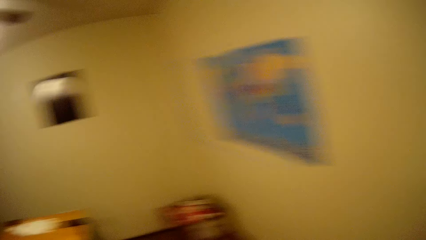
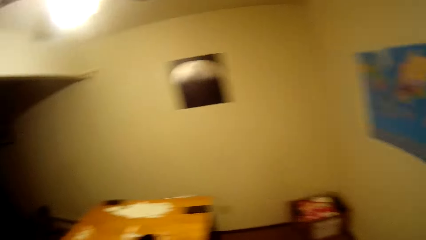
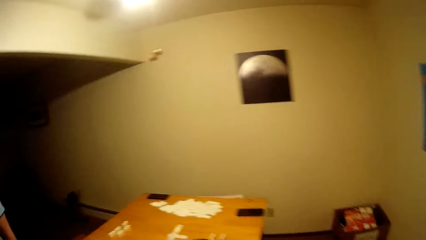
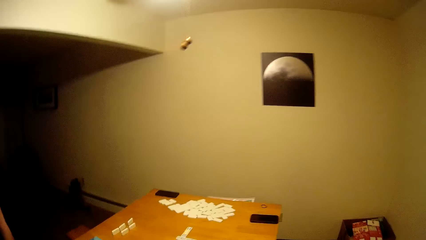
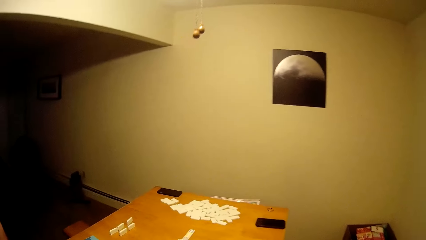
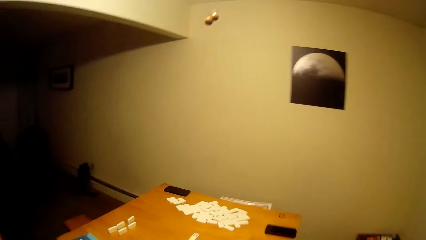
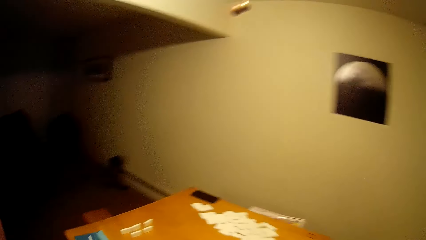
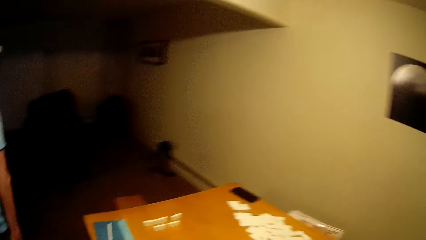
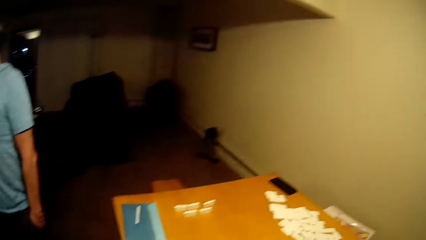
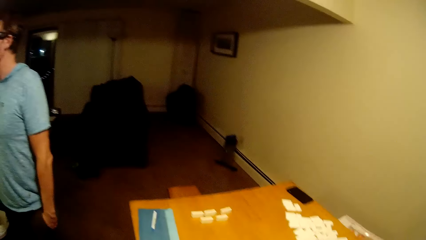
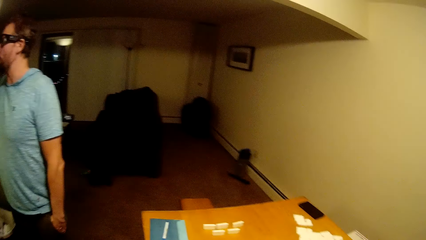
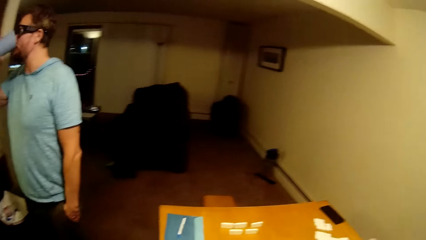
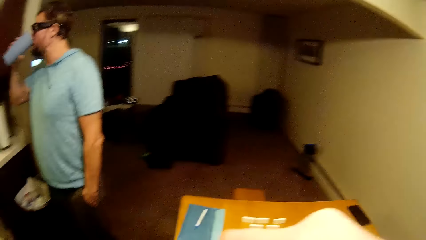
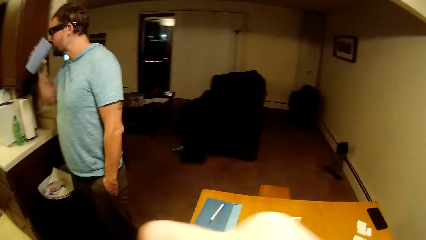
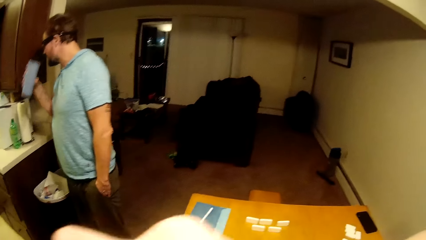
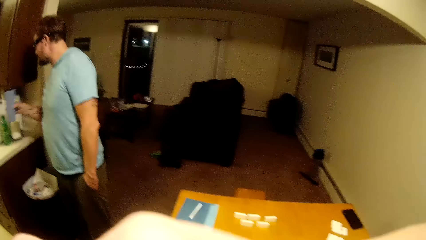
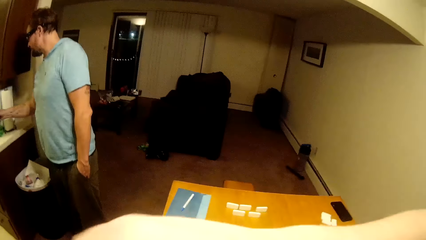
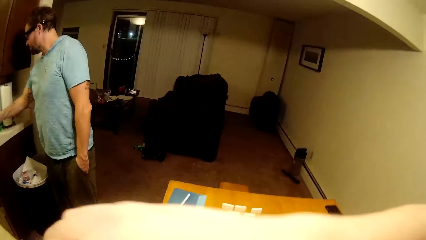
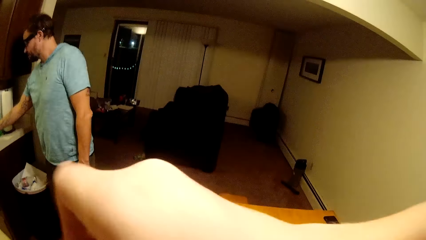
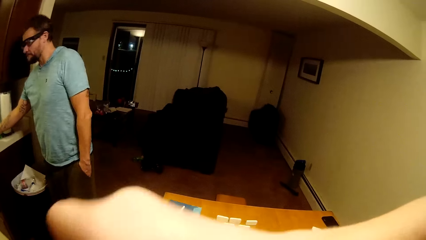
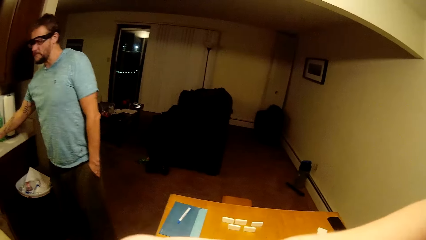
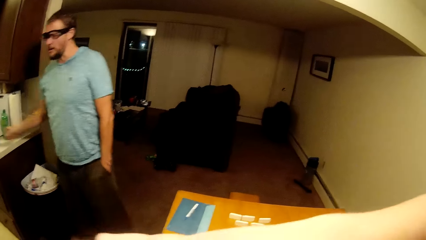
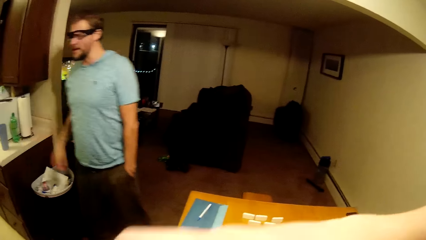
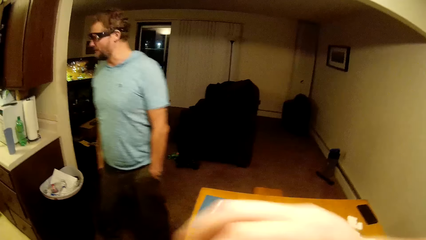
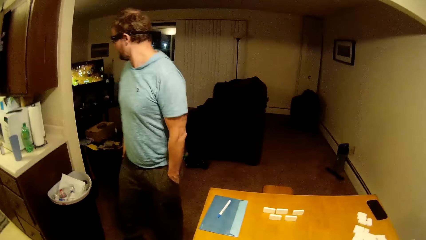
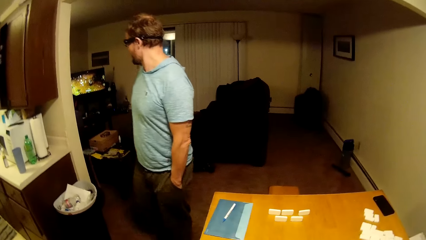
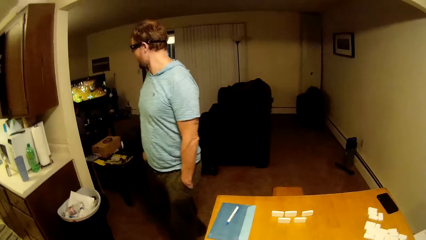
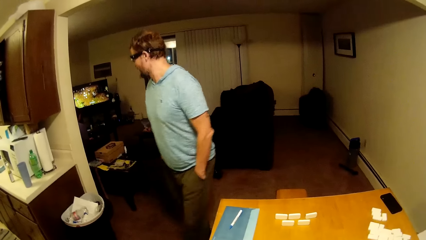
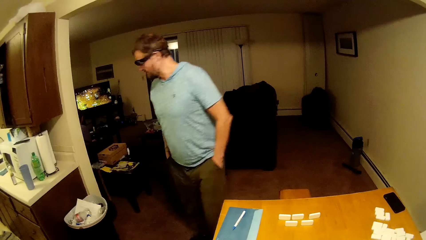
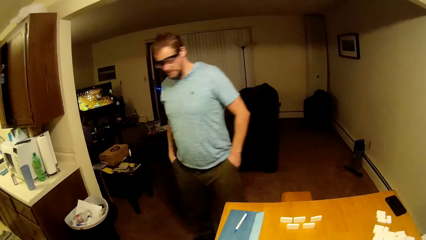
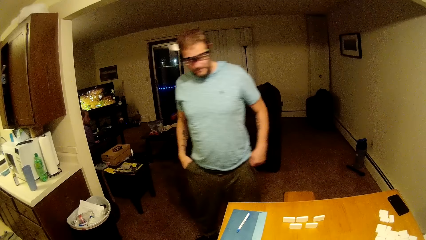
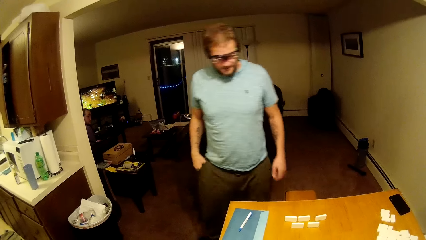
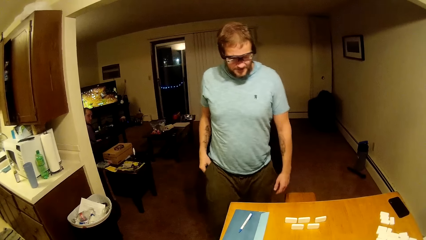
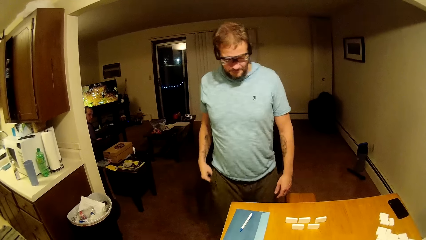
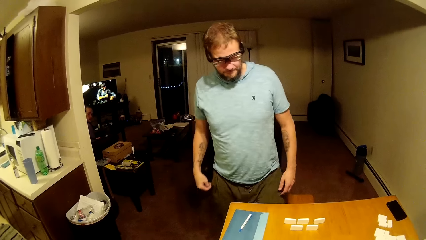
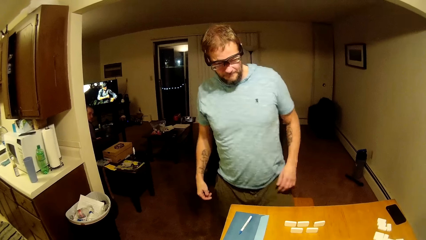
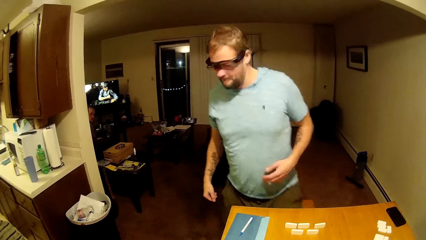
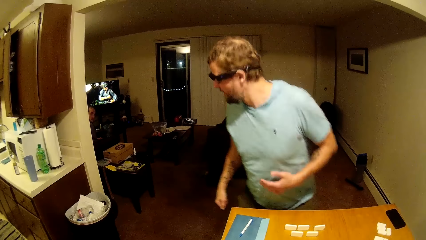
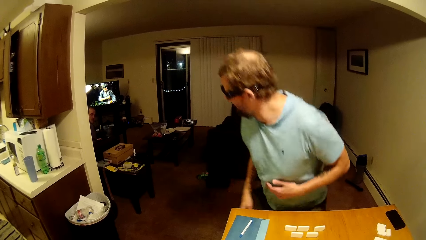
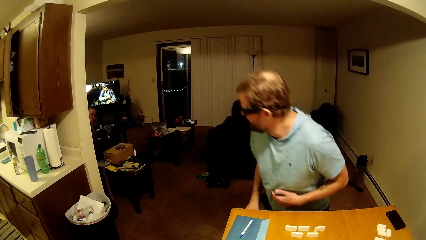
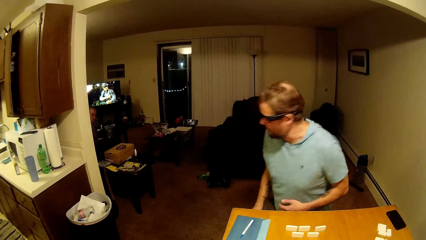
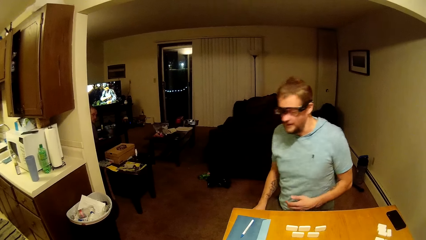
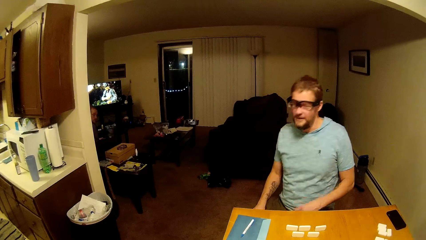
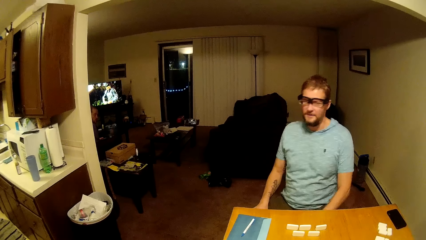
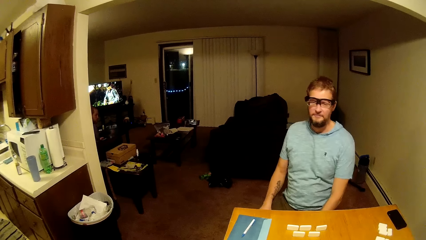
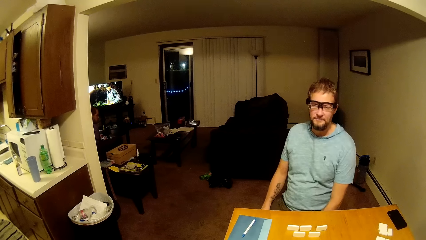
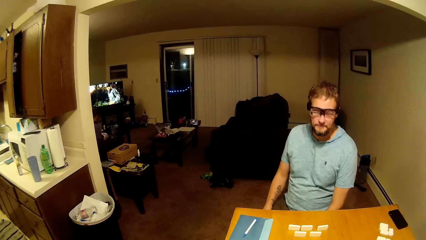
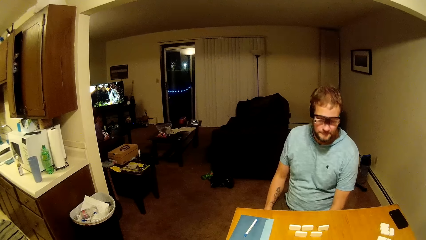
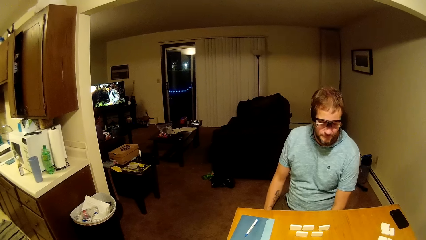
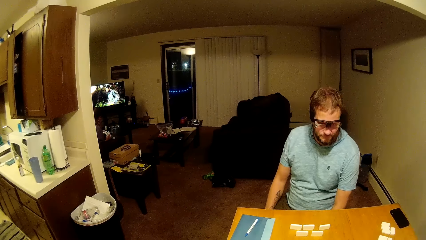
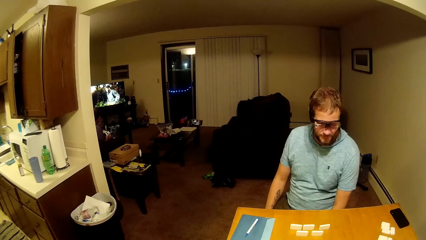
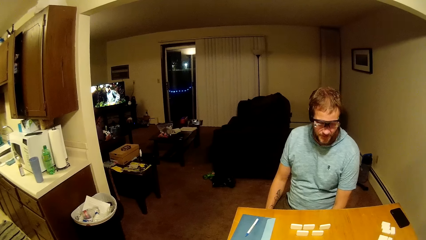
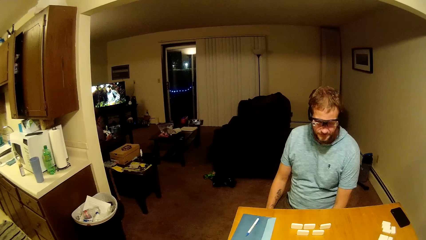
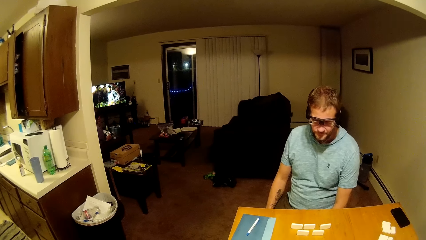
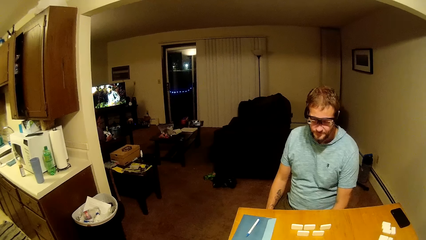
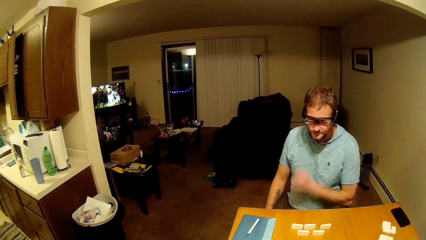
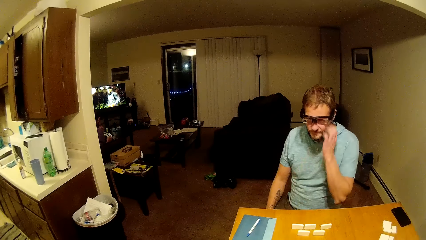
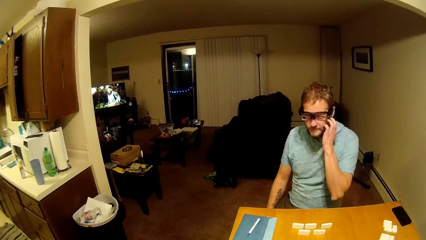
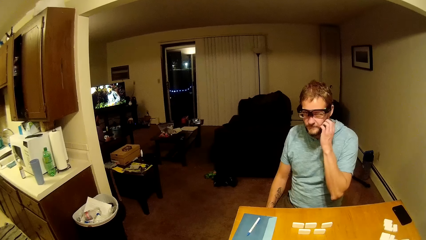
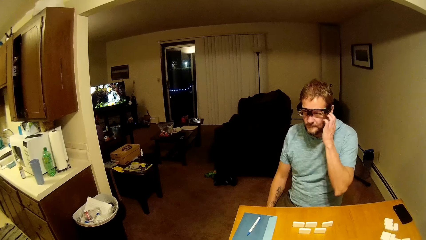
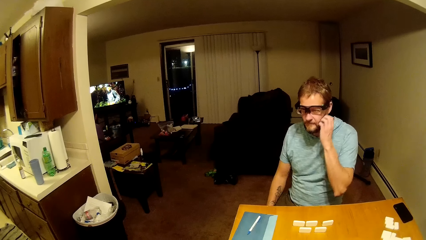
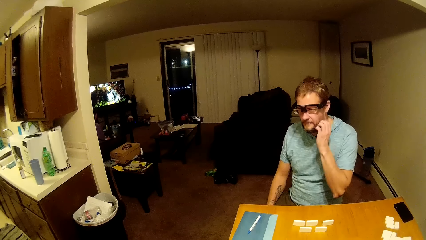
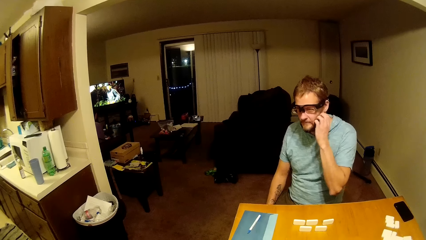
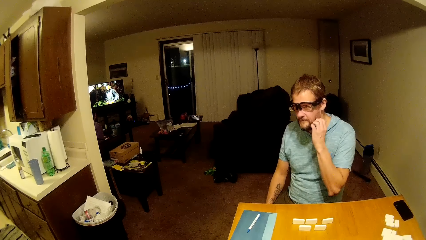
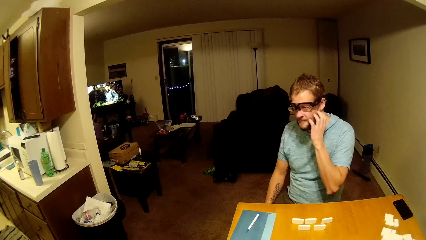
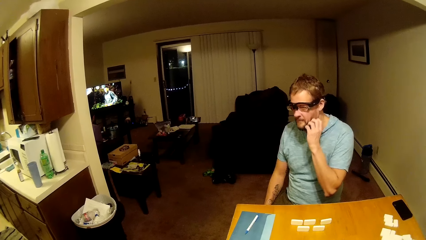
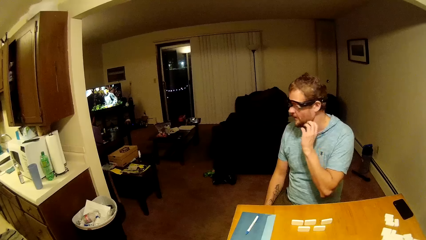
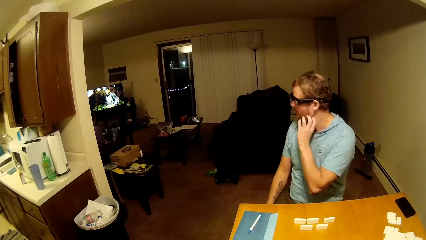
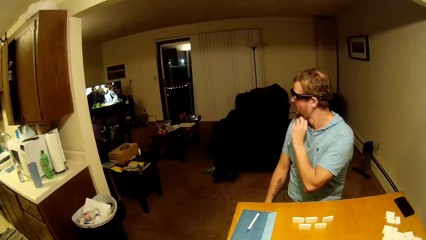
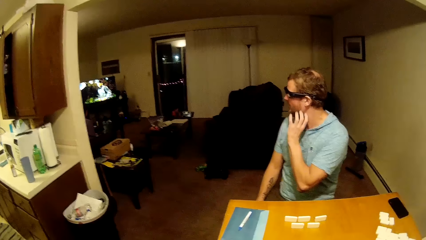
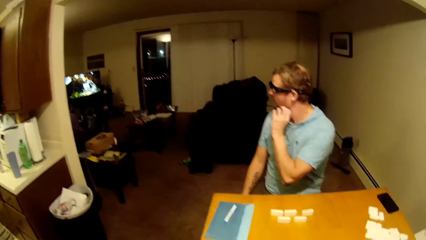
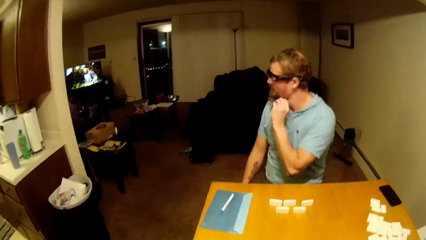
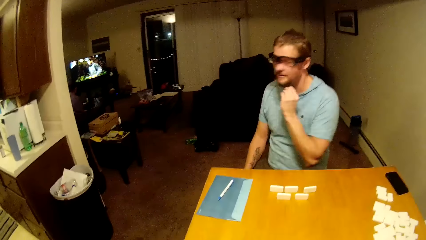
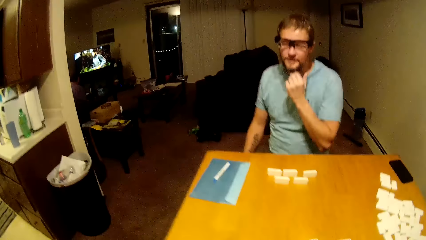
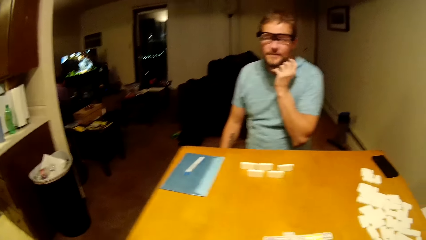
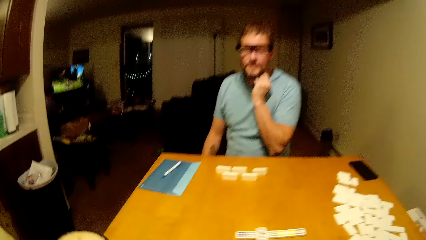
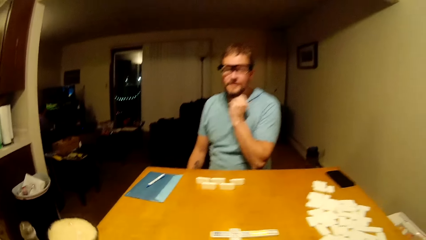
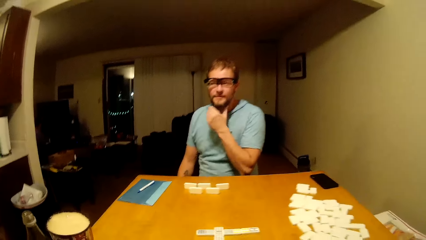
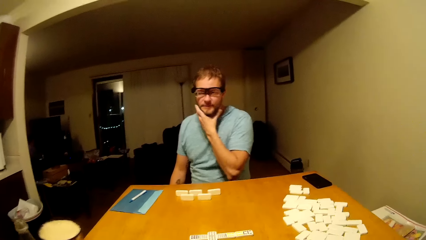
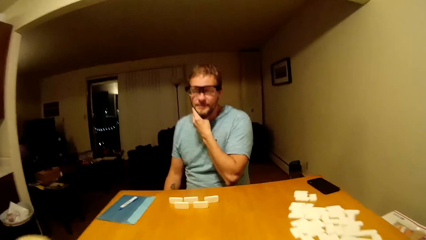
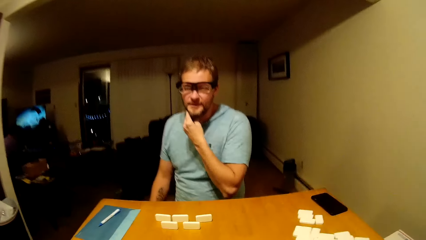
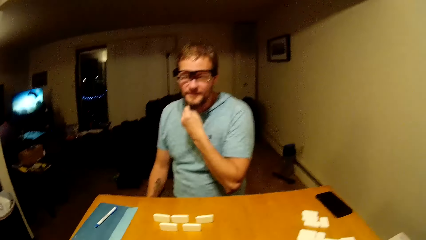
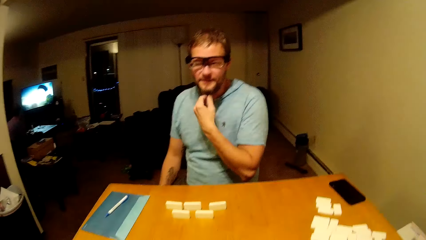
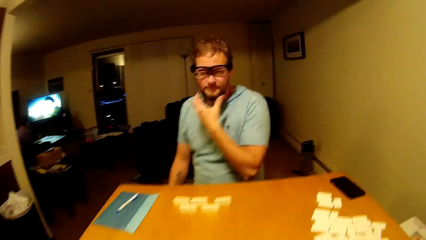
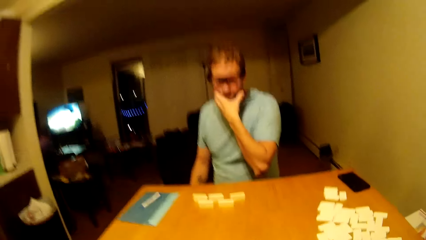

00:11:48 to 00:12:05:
The camera wearer moves around. A man drinks water. The man places a cup on the table. The man moves around, sits on a stool and touches his beard.
